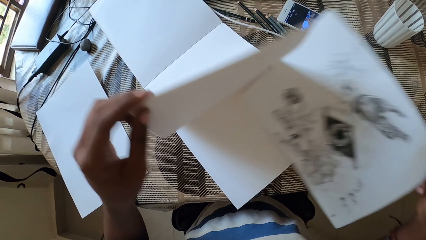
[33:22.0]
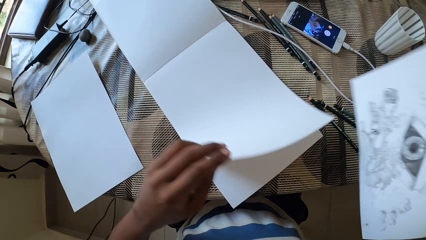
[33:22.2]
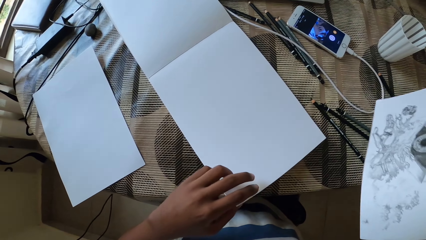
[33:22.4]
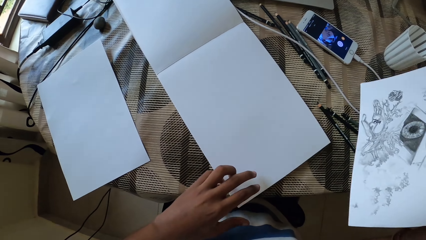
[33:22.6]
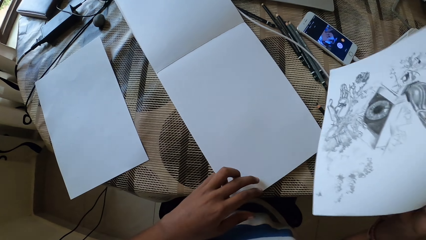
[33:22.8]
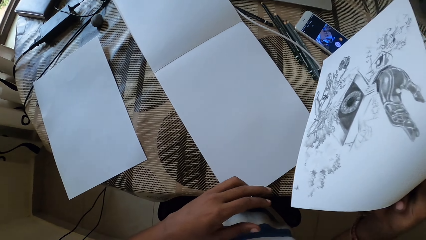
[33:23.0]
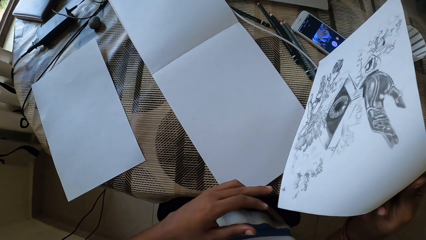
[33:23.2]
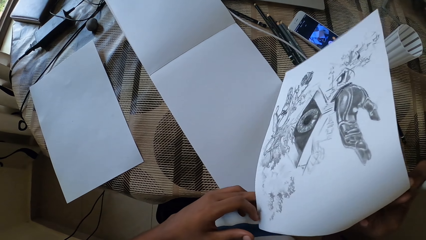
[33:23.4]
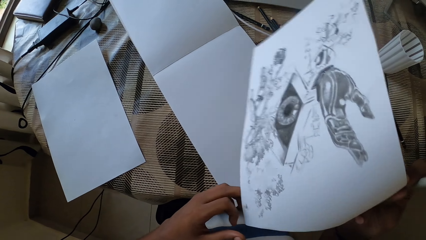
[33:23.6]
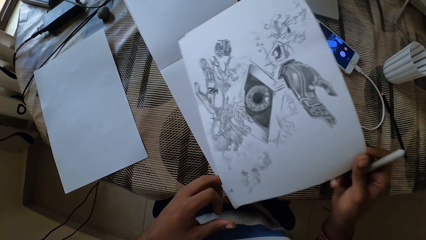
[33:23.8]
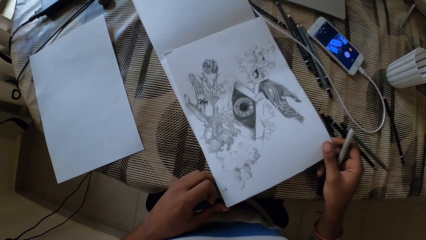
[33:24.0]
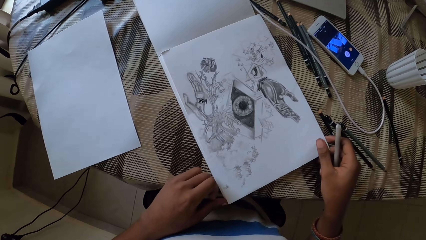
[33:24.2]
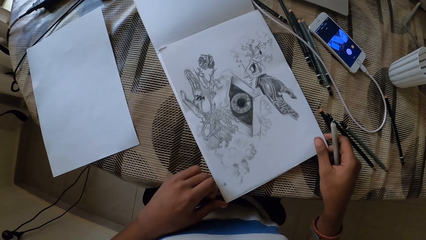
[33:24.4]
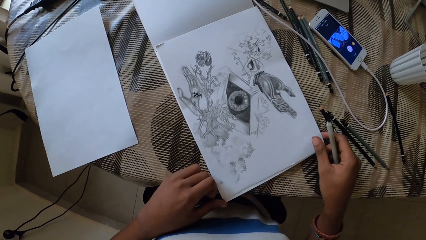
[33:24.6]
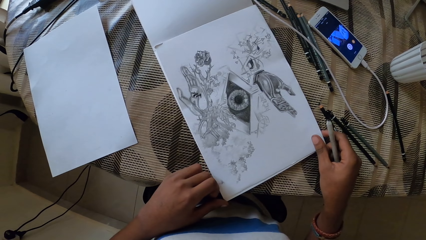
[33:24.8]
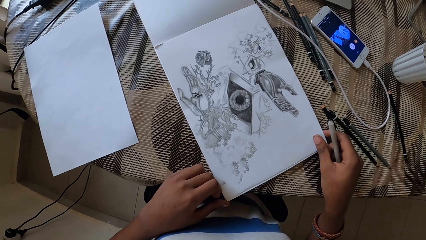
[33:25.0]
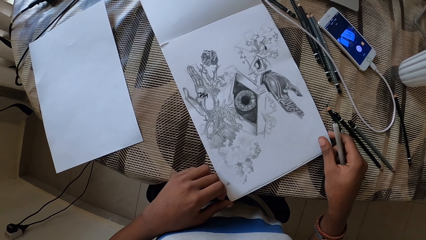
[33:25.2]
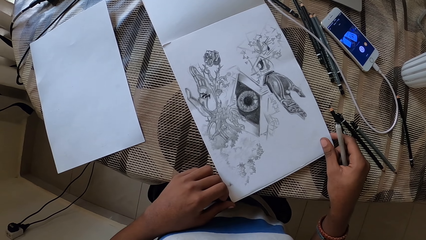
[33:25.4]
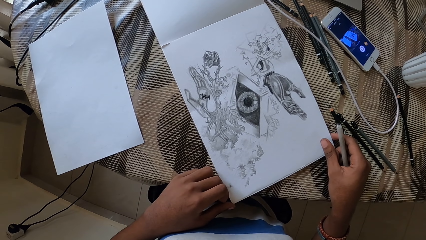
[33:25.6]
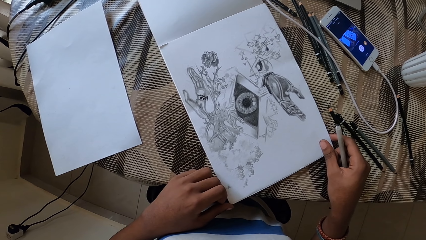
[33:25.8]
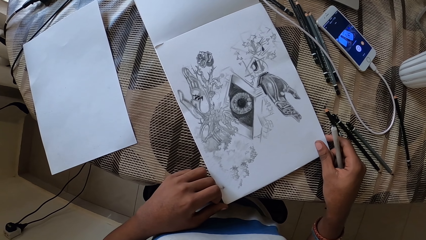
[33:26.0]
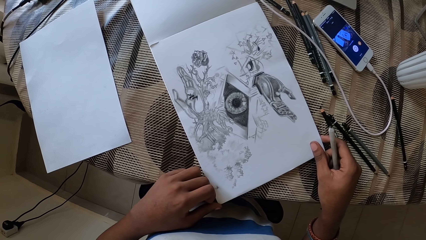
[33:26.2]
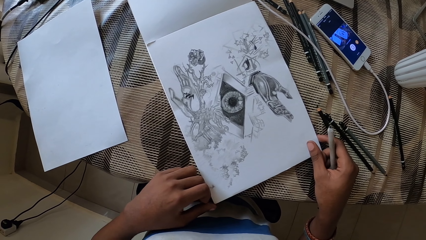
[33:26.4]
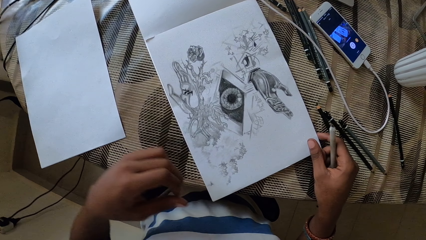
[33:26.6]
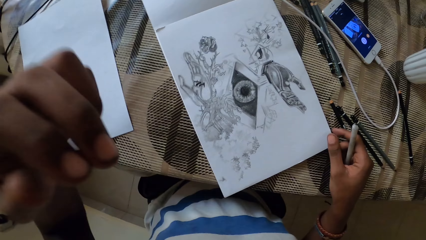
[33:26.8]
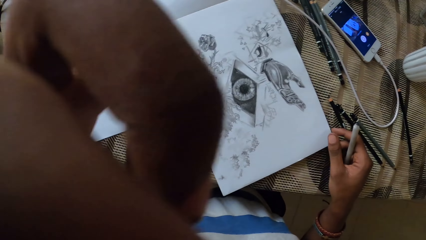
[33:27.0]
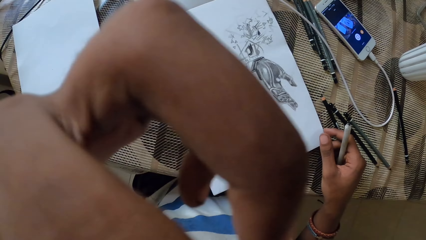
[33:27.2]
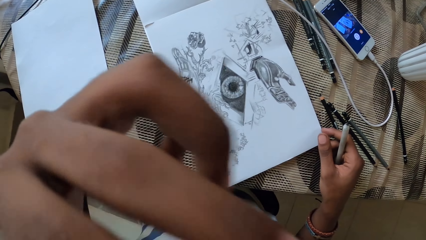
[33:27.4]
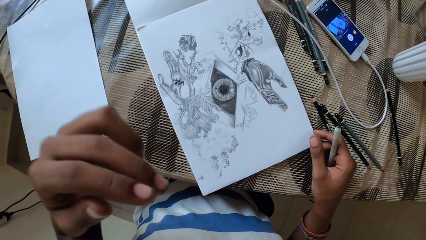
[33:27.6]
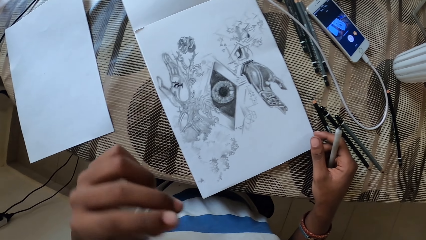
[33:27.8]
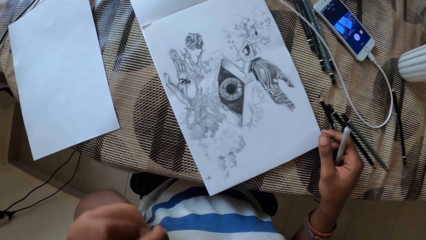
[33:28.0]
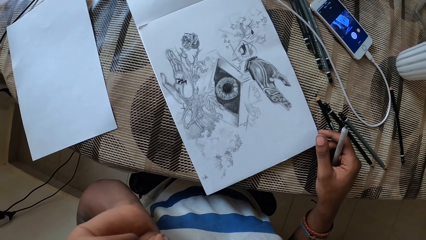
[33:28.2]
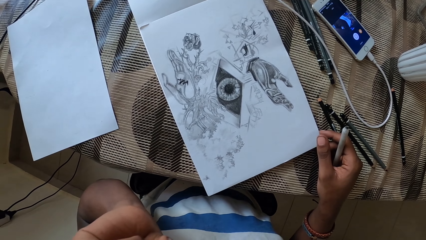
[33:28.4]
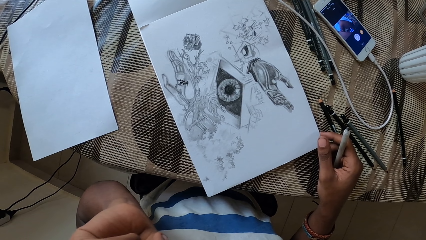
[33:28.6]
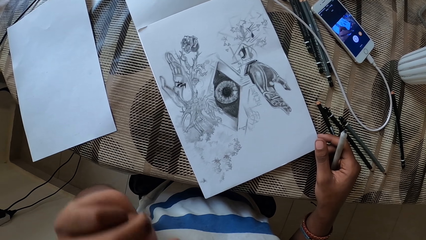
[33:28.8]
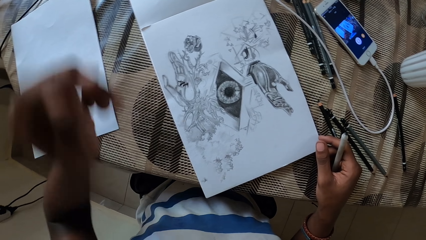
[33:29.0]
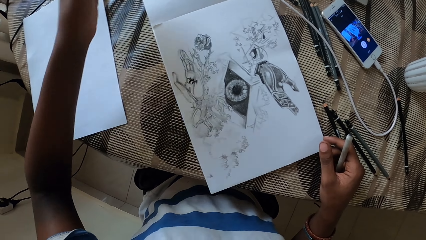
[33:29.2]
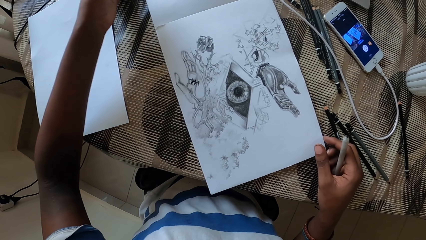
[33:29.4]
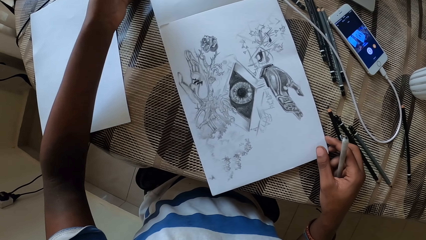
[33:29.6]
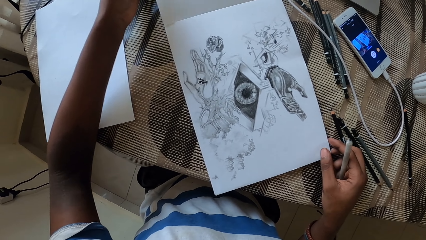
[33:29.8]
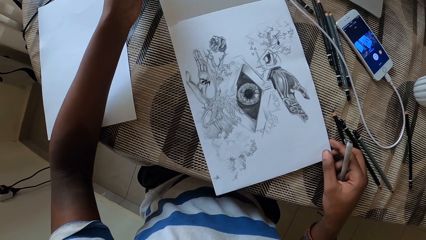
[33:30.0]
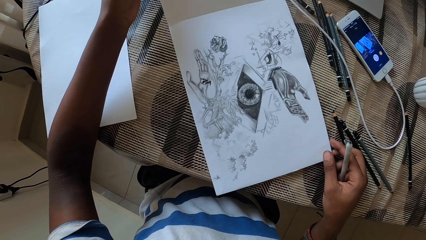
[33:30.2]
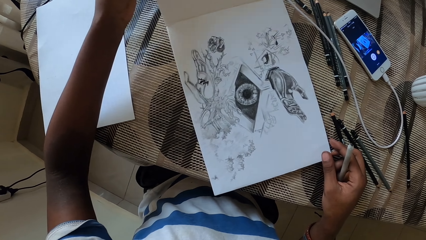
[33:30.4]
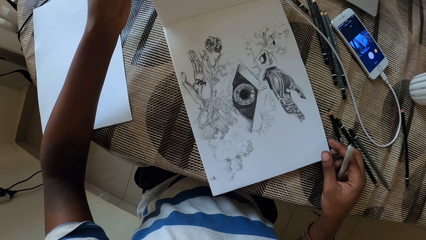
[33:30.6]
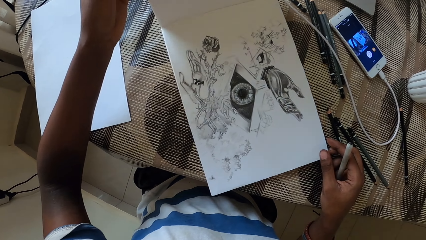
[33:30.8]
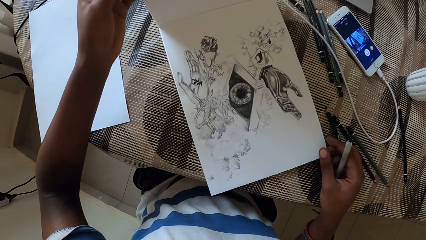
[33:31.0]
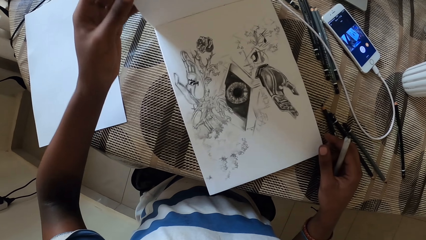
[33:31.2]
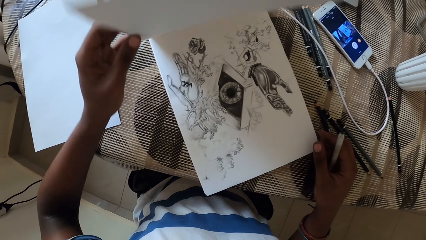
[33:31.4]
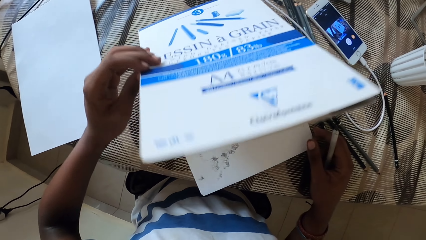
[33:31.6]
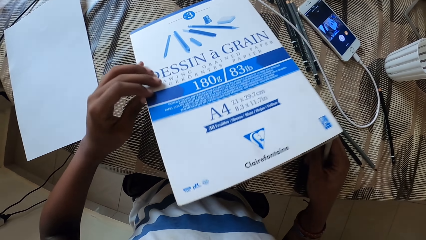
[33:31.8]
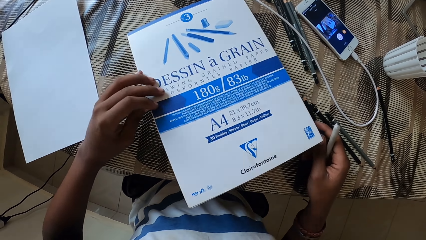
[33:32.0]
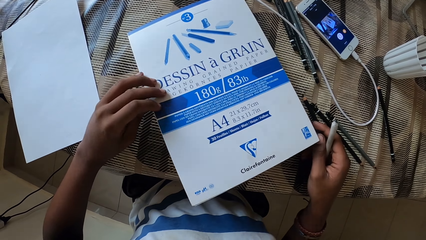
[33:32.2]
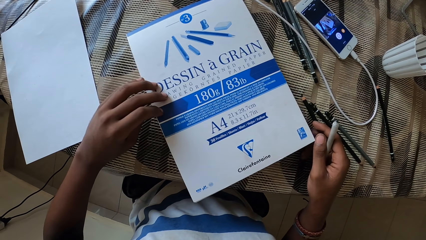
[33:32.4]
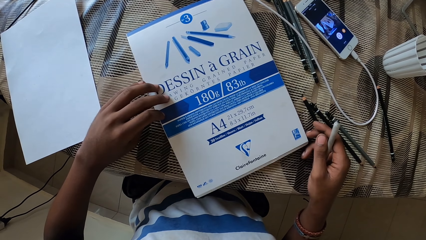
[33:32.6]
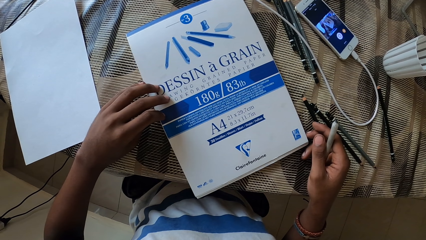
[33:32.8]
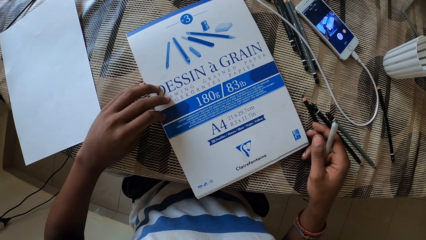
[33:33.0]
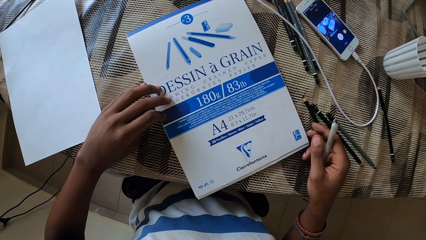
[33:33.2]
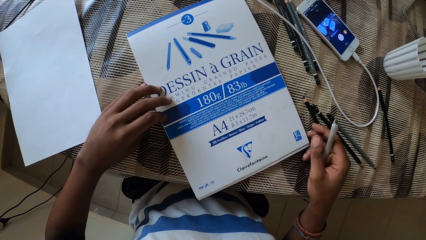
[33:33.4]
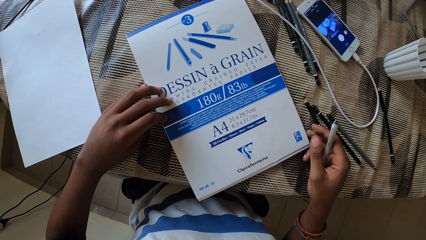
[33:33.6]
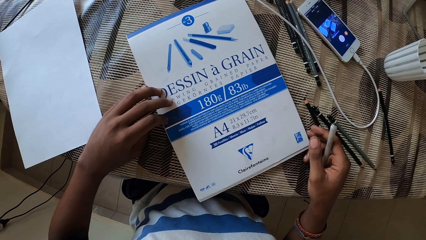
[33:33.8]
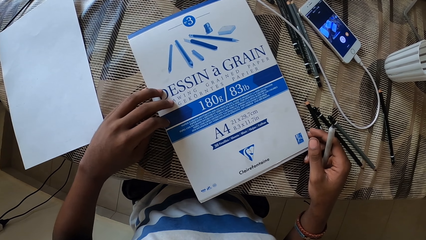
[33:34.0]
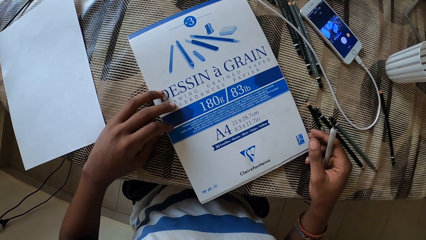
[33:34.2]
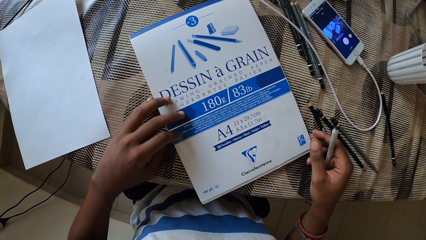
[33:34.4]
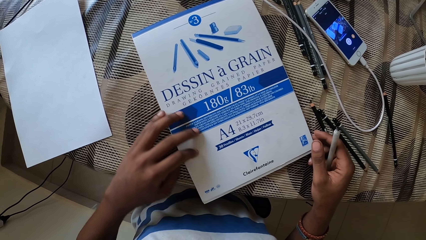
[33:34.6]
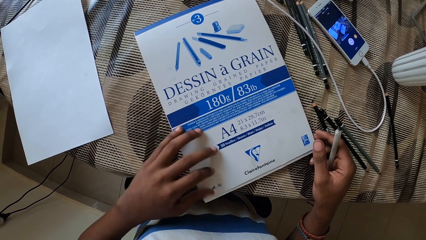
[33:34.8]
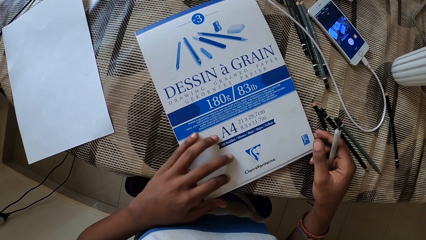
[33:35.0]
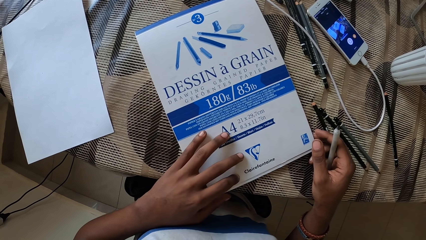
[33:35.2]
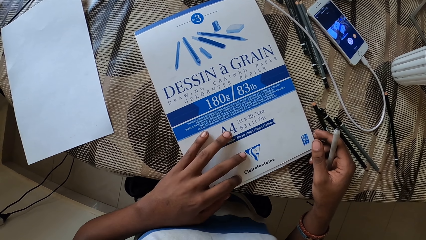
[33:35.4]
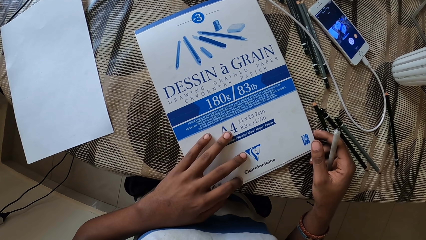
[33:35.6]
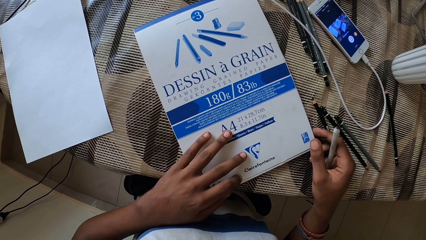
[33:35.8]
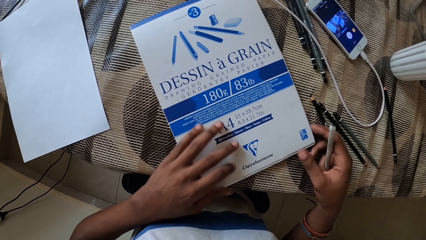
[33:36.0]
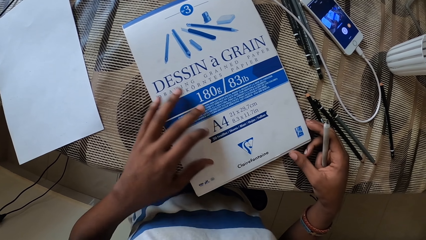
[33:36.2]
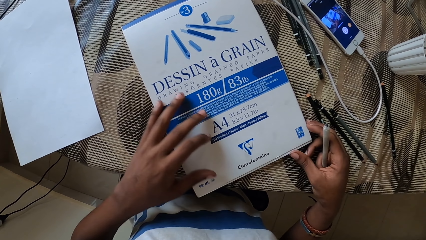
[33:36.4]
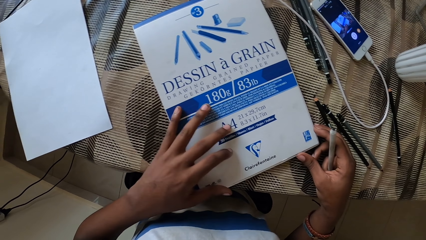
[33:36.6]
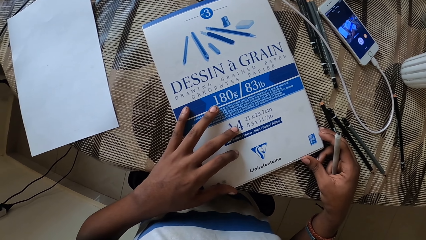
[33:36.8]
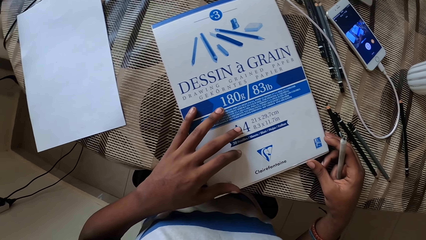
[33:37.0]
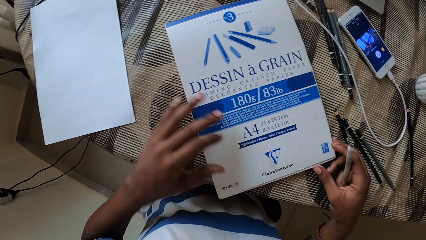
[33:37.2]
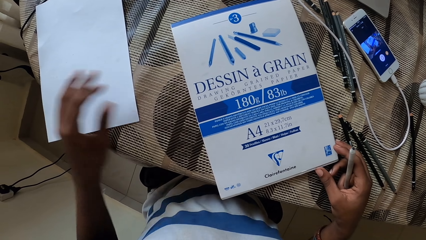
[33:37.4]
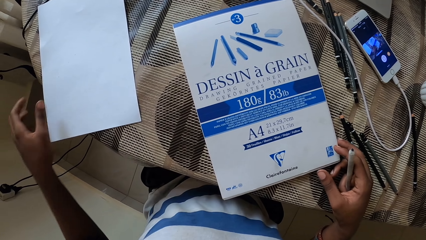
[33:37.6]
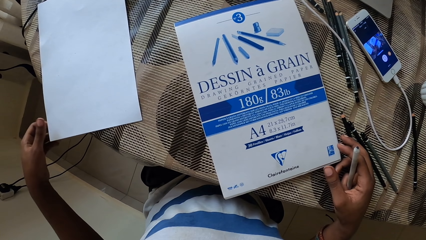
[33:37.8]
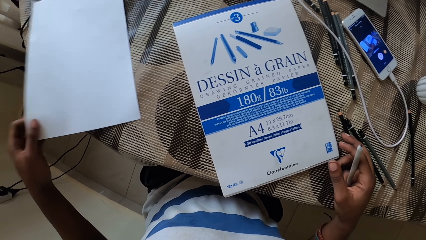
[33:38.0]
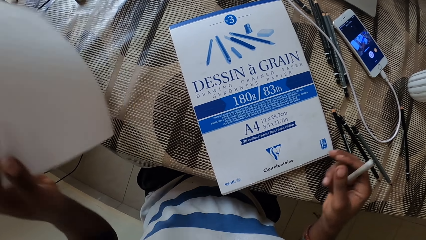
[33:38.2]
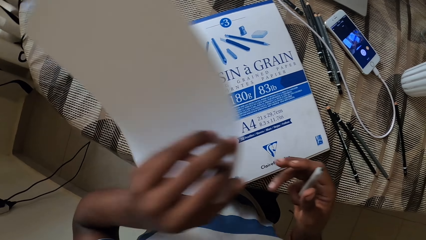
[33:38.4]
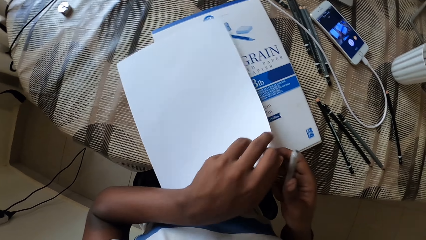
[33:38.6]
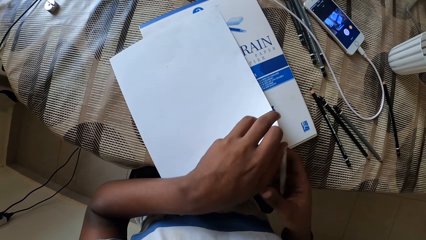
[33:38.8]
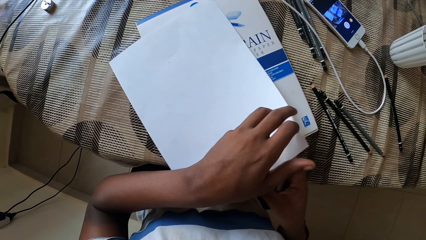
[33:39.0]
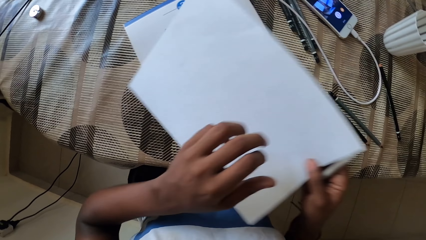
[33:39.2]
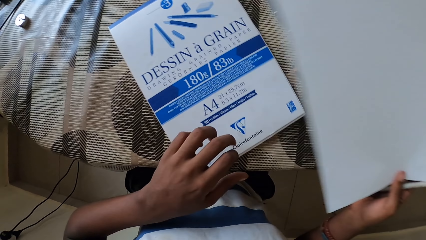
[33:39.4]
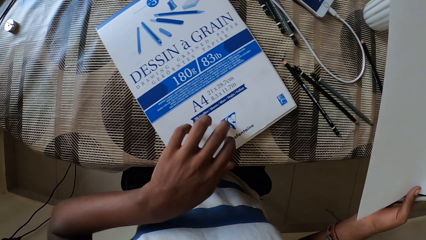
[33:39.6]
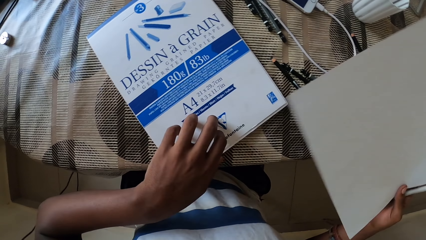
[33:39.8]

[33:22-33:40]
The camera wearer removes the paper in the book. They put the paper on the book. They close the book on the table. They pick the paper on the table.
